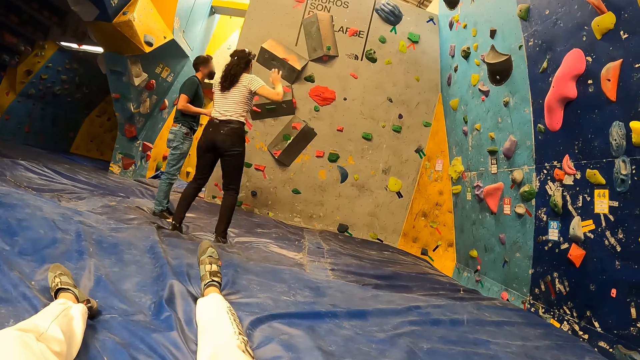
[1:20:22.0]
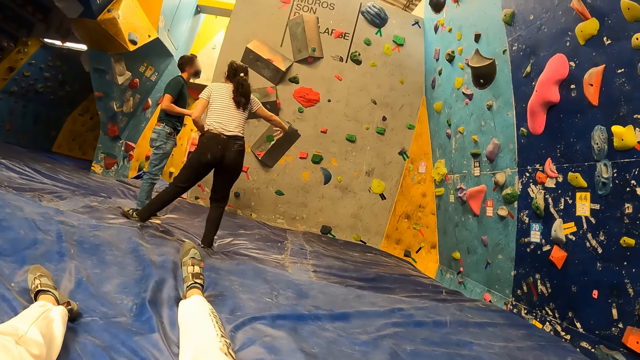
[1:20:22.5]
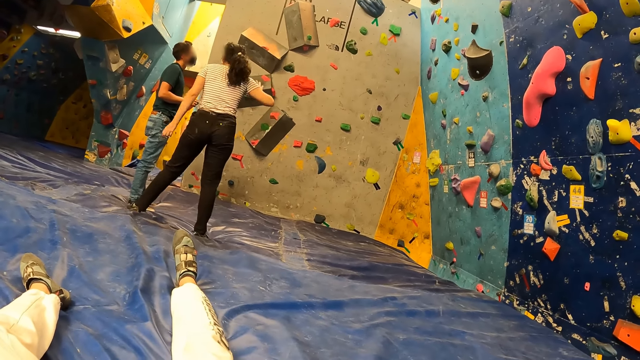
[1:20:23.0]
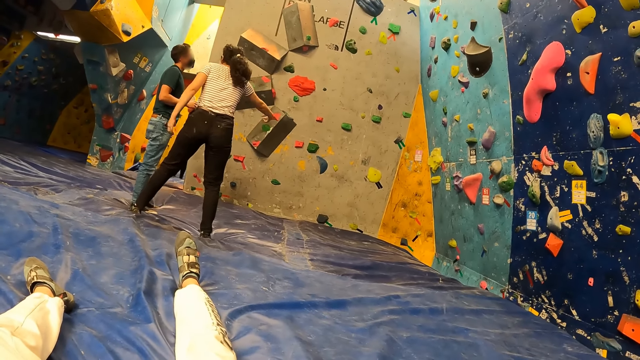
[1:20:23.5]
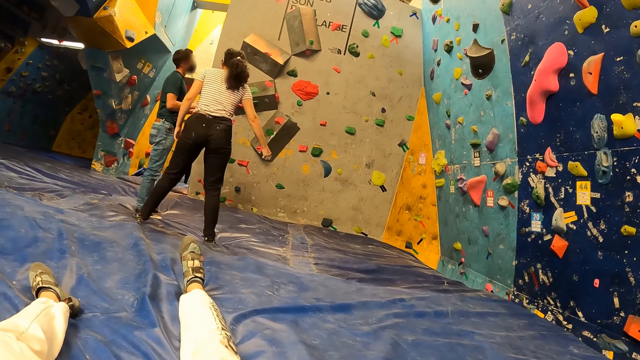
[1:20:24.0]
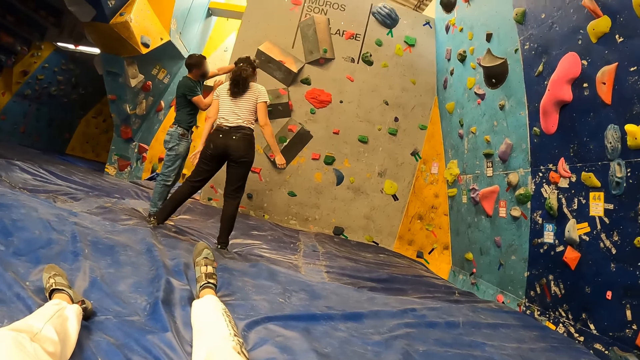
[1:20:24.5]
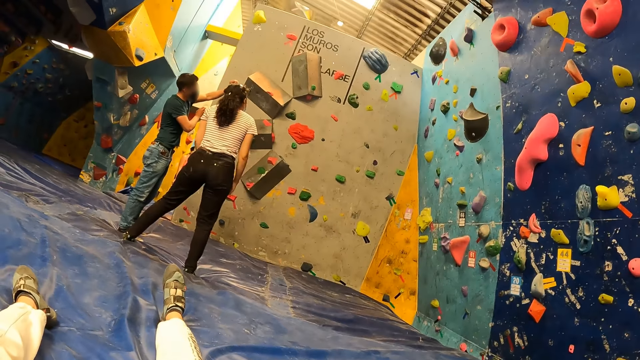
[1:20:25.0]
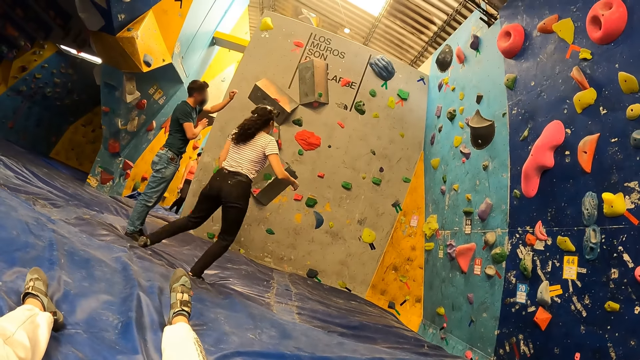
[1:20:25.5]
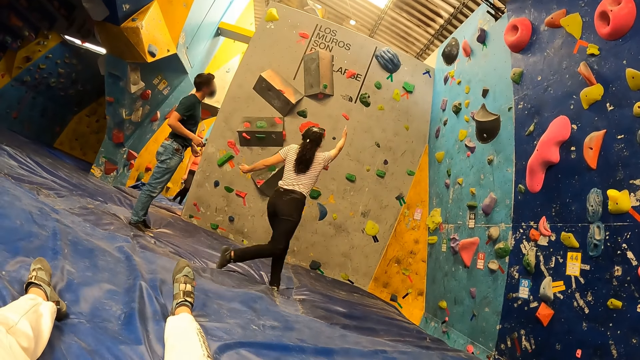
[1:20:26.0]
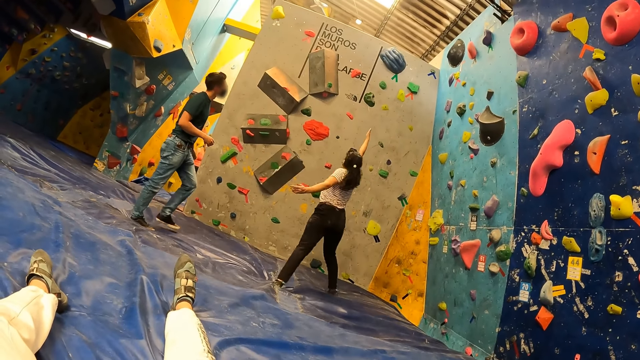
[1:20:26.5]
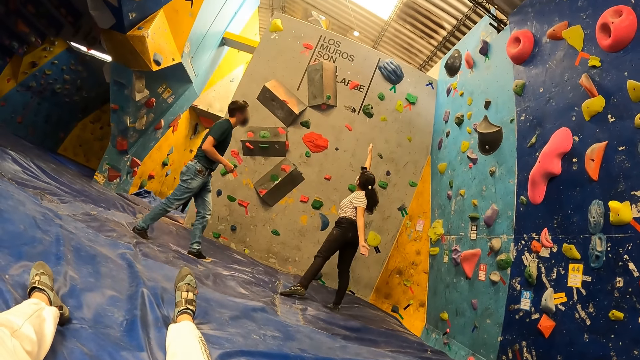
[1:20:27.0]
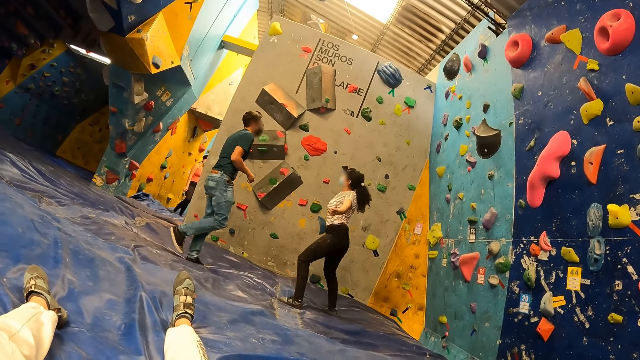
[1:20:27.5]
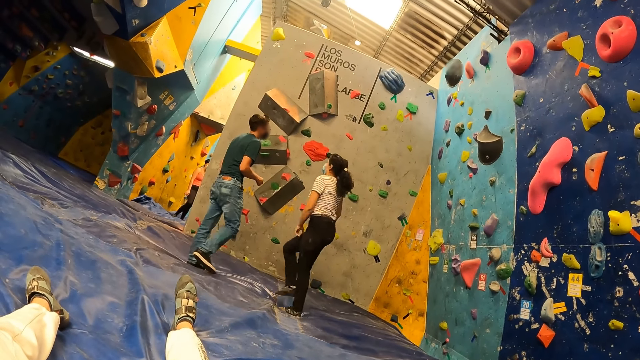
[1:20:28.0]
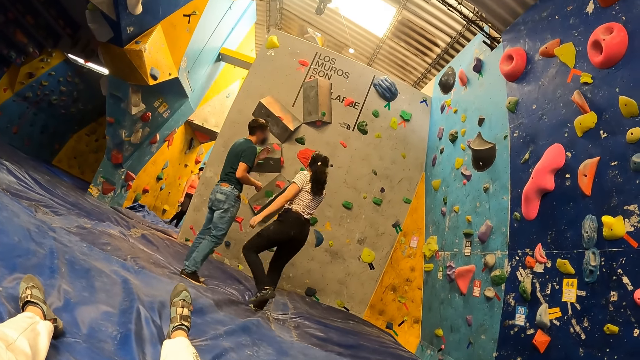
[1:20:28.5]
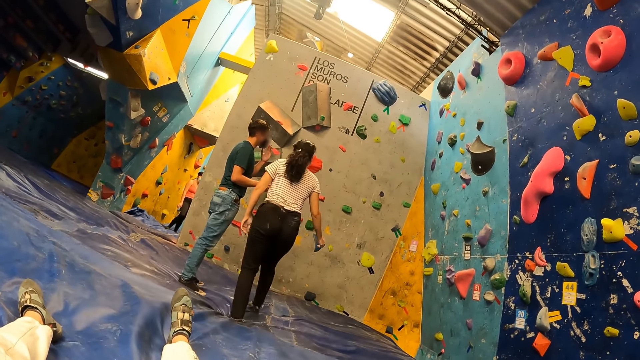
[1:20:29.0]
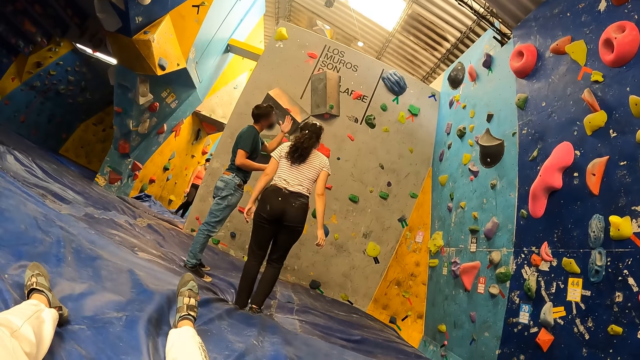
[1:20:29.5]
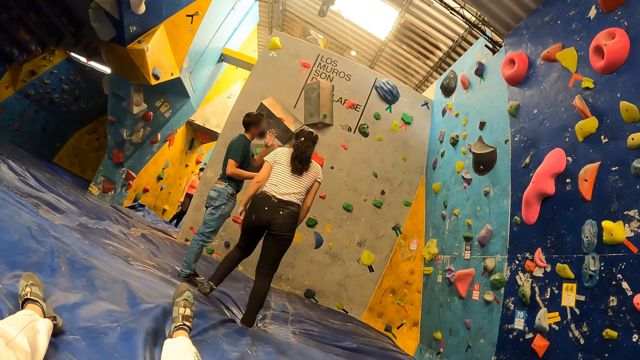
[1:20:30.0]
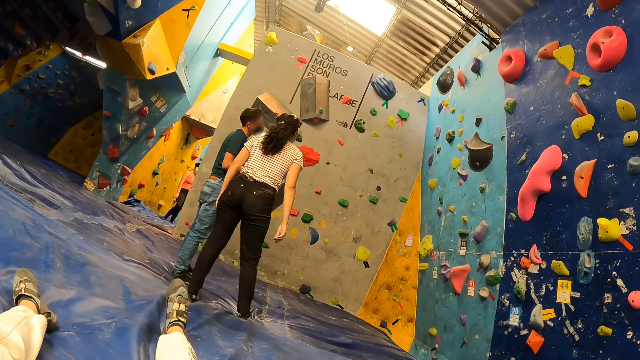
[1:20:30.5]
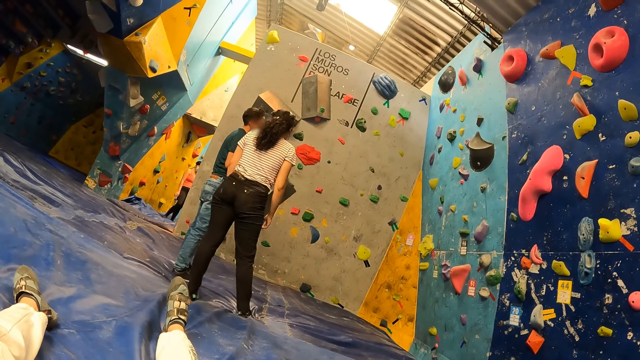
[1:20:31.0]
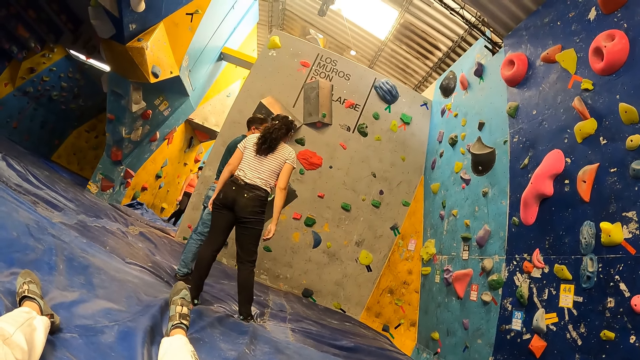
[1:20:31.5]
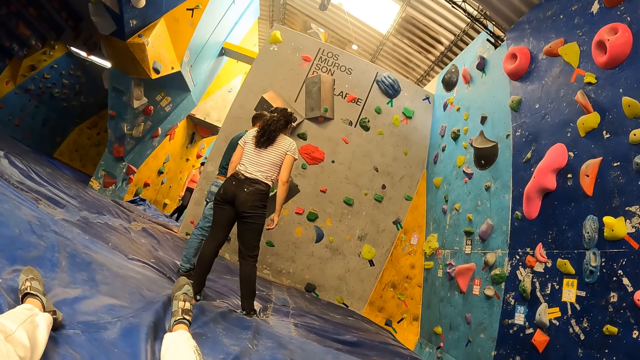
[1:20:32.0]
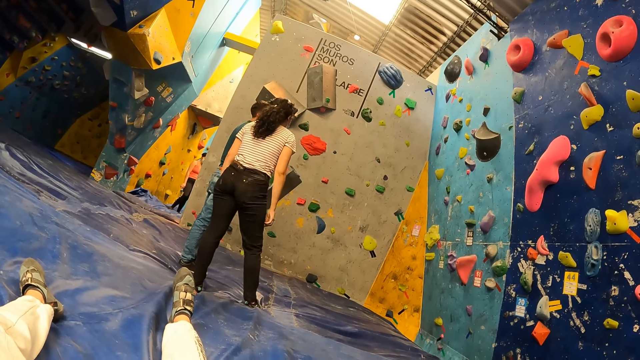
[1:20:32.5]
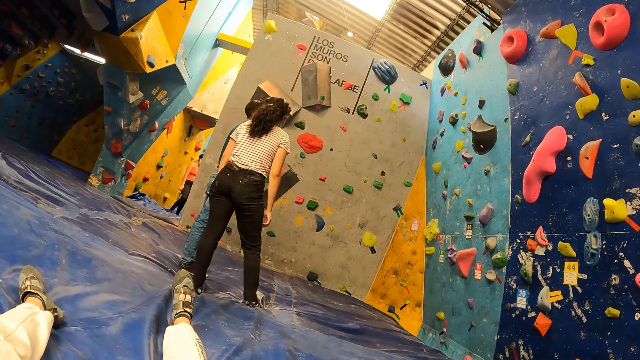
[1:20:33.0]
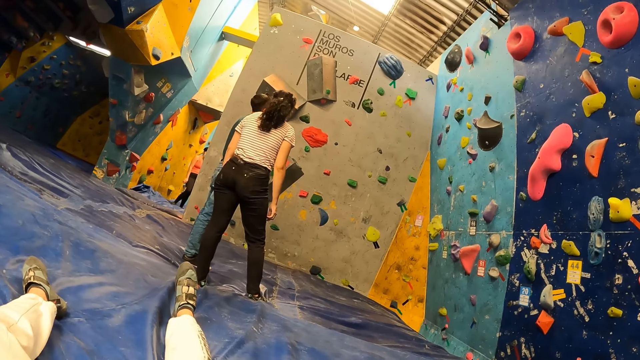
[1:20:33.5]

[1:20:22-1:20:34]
The woman jumps on both legs. The woman points to the bouldering wall with her right hand. The man points to the bouldering wall with his left hand. The woman points to the bouldering wall with her right hand. The man touches a facemask on his face with his left hand.

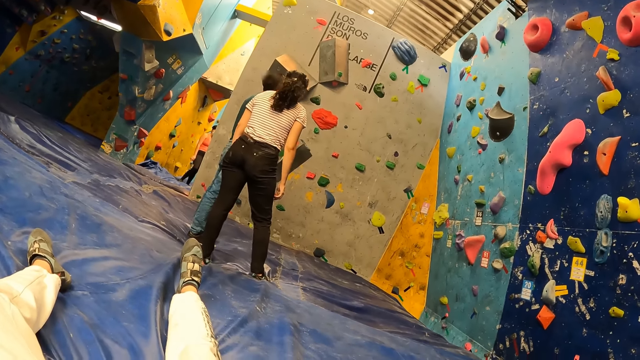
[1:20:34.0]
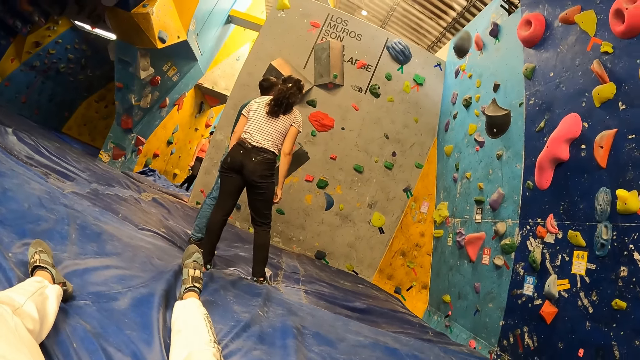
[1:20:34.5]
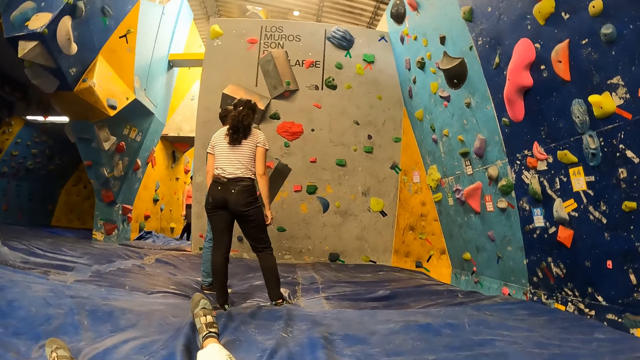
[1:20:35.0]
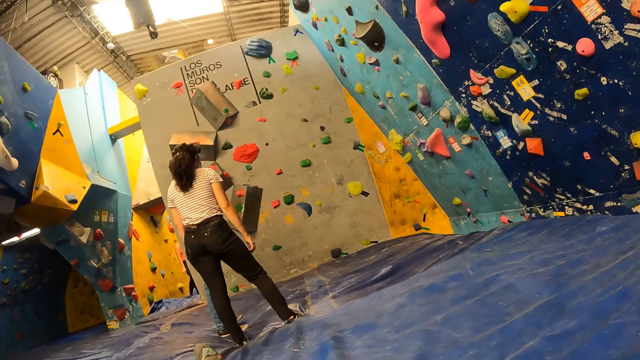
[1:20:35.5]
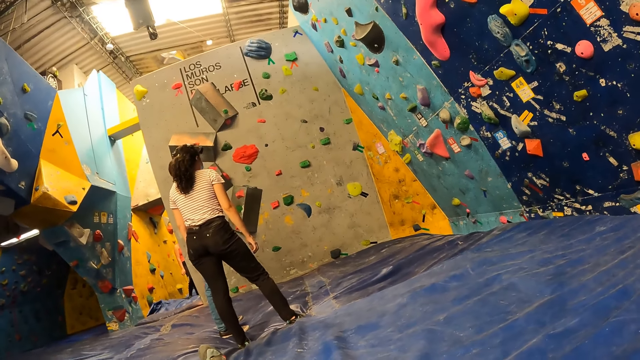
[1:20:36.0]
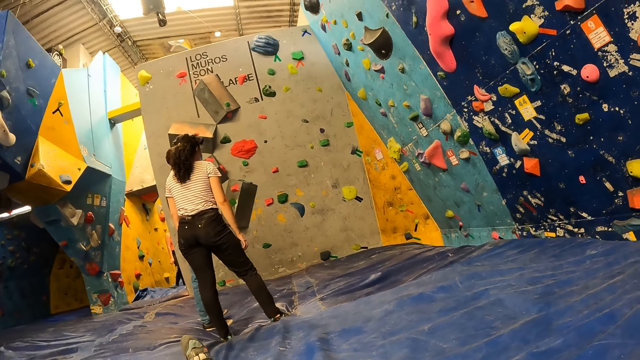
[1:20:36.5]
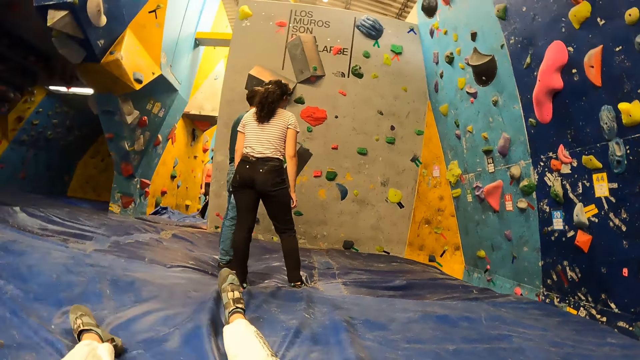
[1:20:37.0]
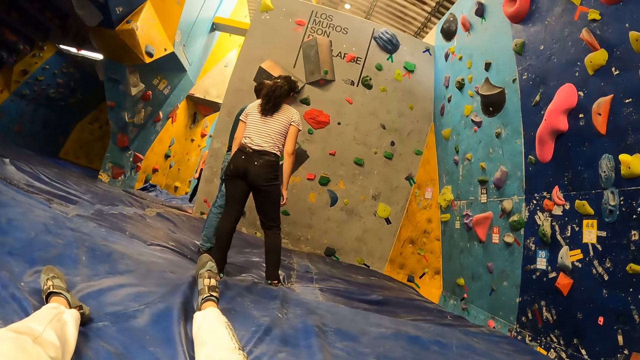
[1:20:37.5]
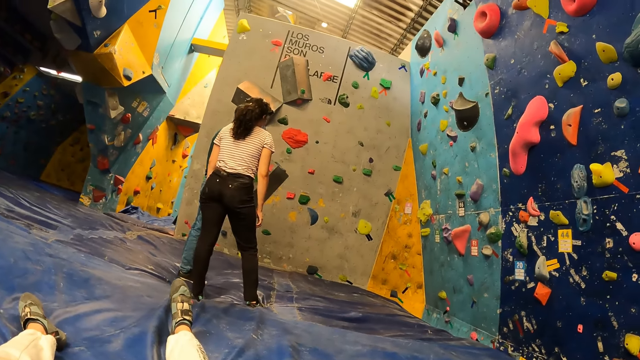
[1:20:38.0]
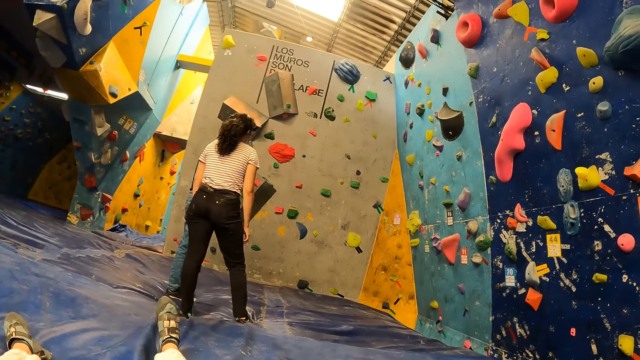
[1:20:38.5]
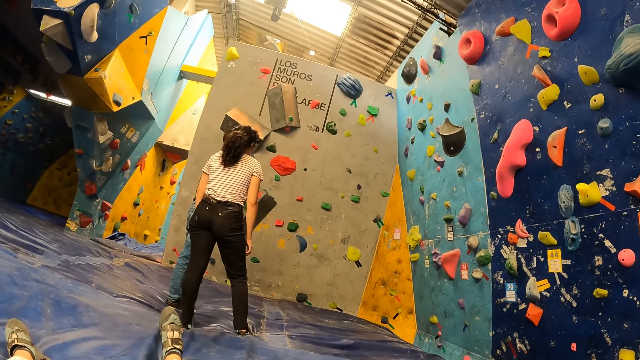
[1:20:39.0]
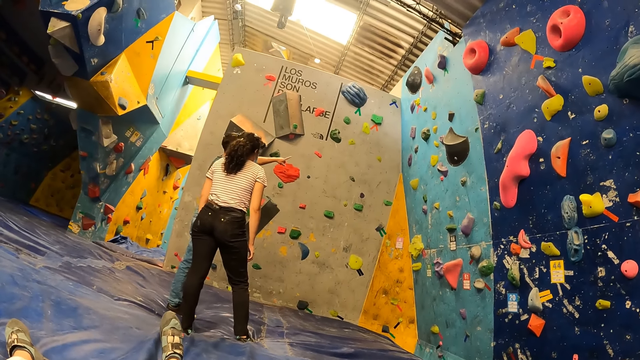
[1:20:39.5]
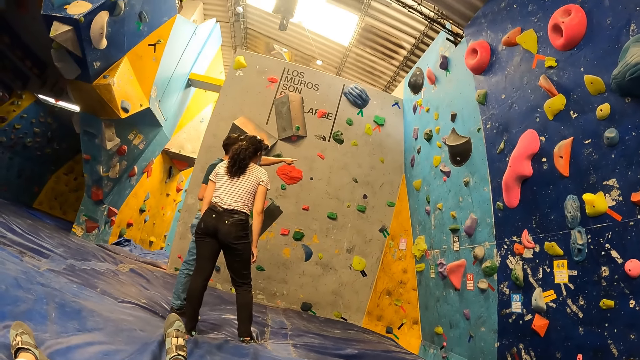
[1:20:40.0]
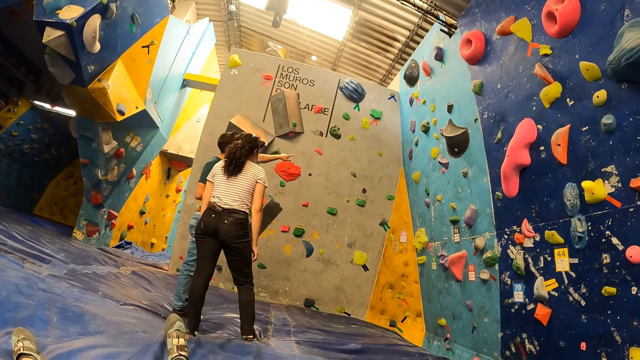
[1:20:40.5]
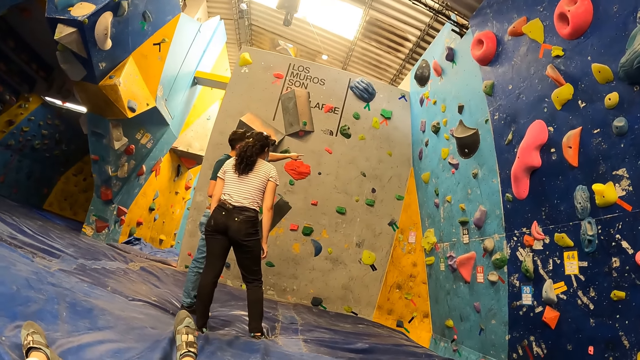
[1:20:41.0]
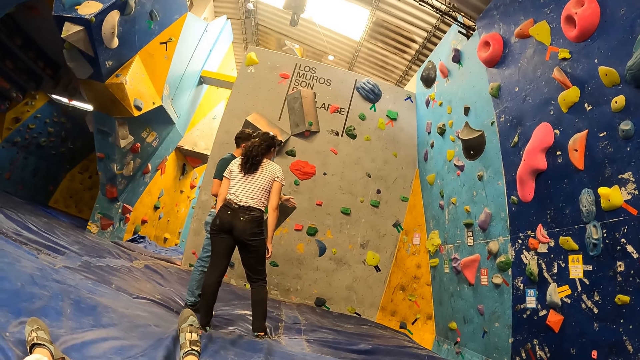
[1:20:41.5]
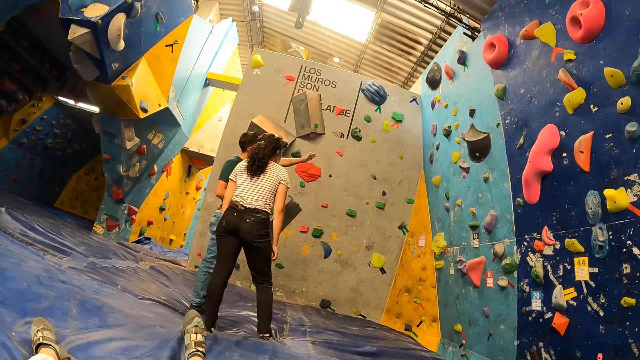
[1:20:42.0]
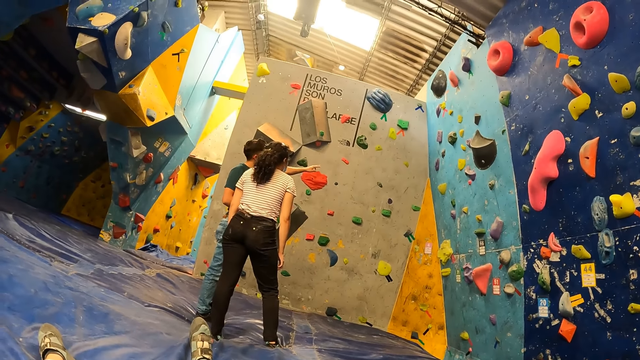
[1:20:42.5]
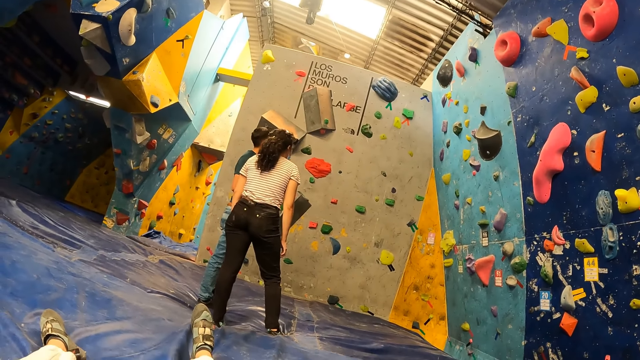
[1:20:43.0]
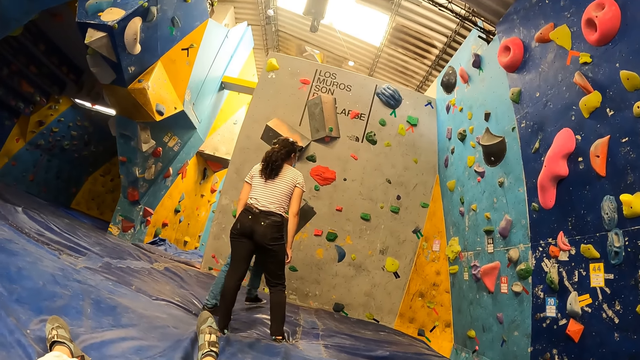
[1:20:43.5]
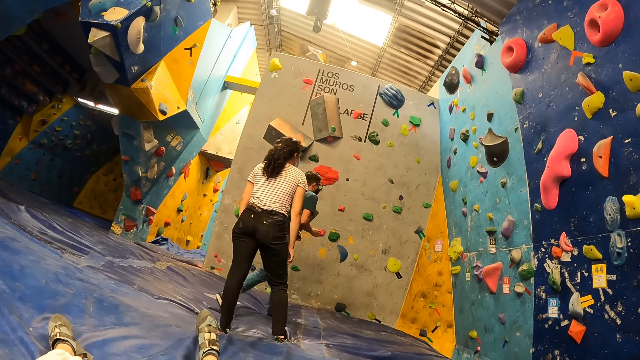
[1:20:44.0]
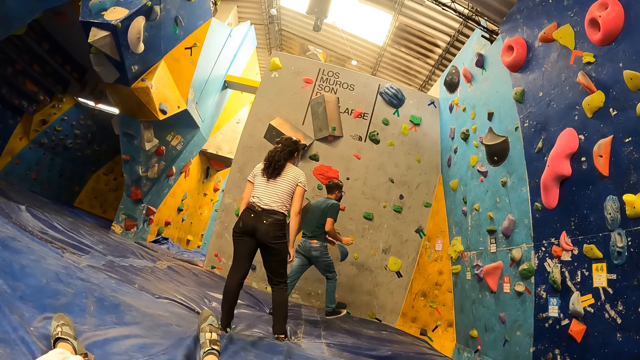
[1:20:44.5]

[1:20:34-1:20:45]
The man points to the bouldering wall with his left hand.
